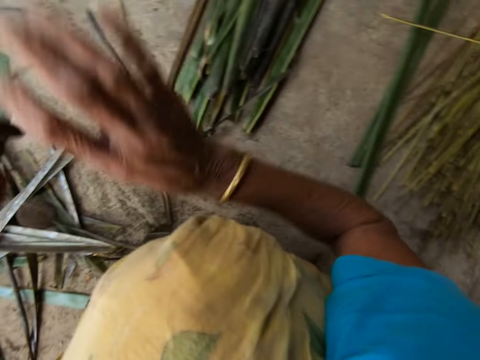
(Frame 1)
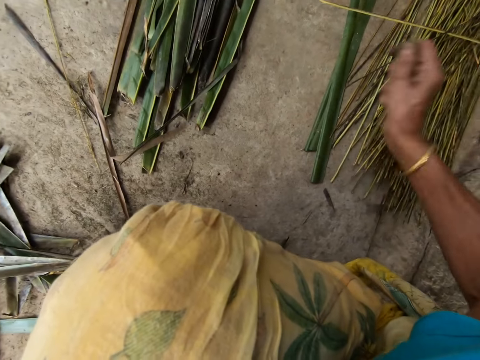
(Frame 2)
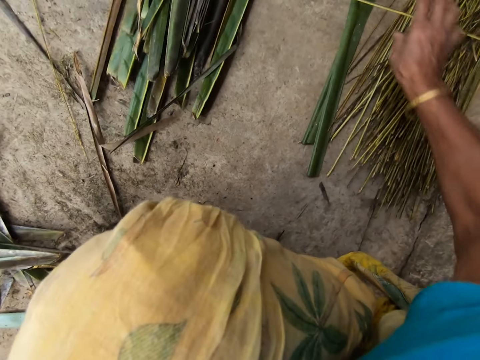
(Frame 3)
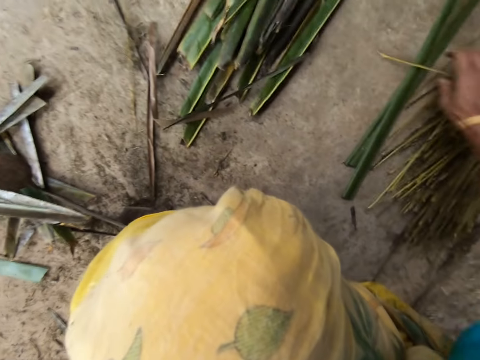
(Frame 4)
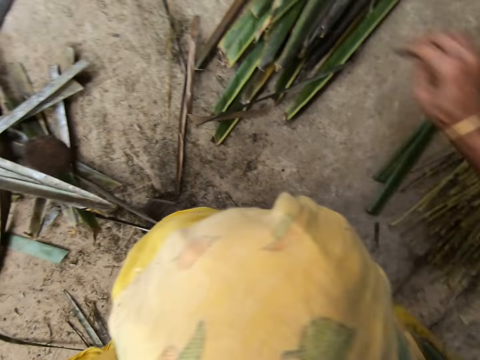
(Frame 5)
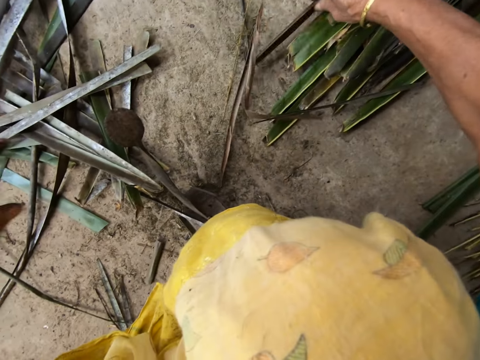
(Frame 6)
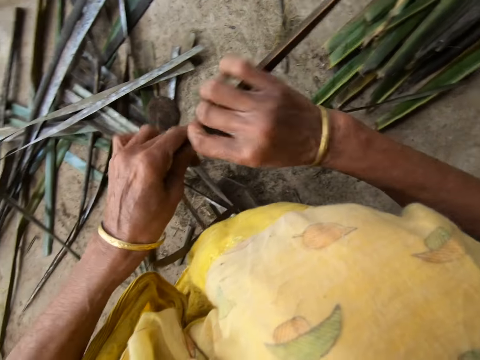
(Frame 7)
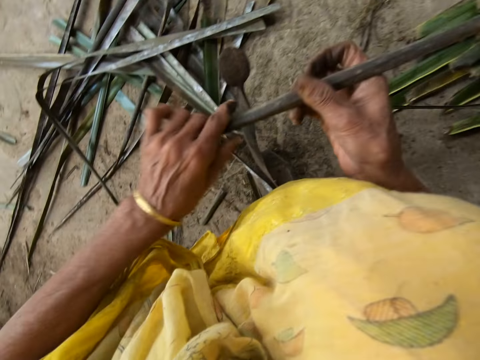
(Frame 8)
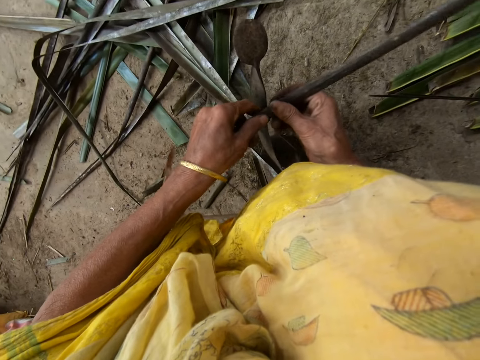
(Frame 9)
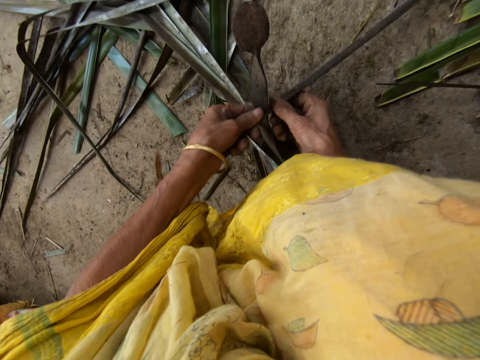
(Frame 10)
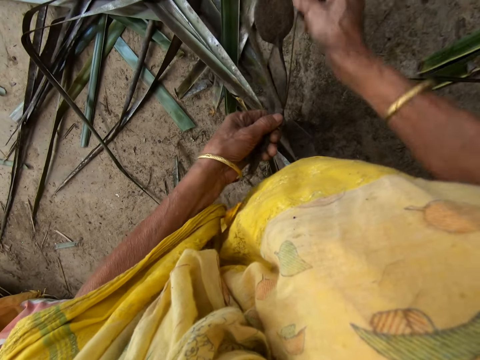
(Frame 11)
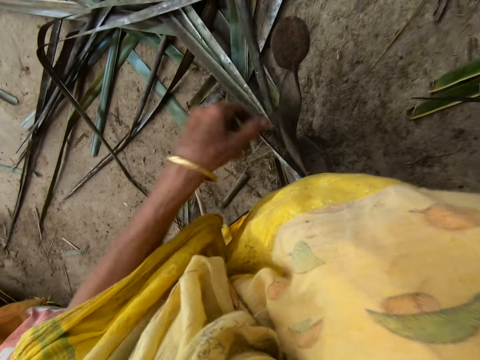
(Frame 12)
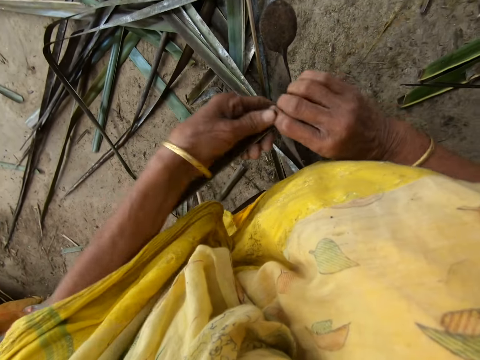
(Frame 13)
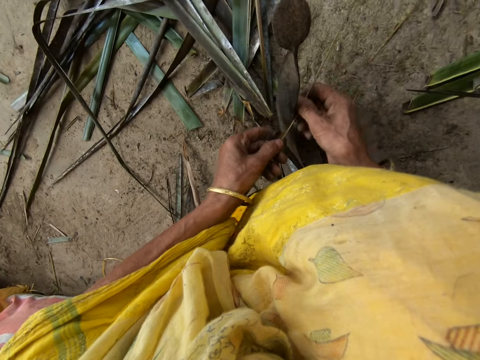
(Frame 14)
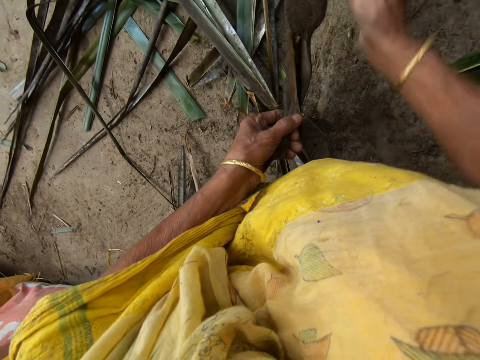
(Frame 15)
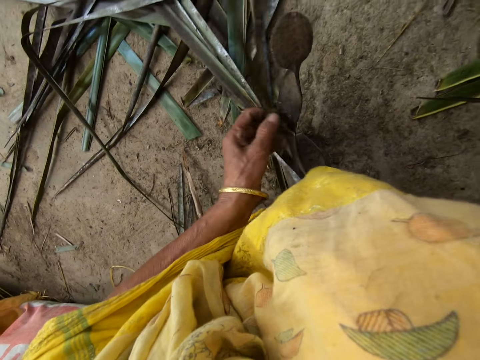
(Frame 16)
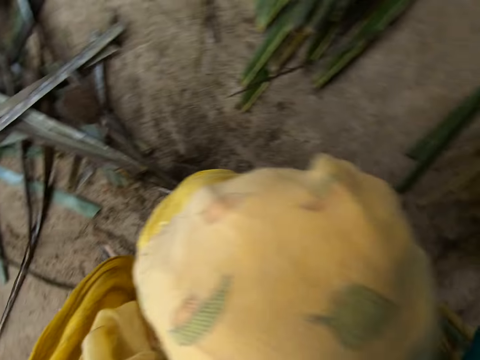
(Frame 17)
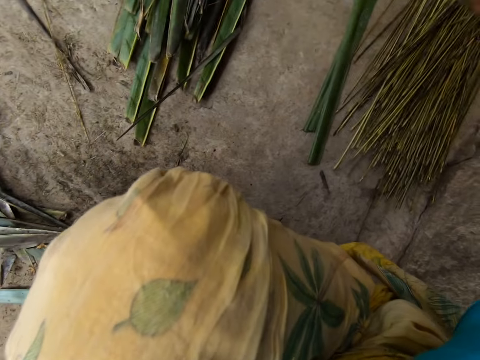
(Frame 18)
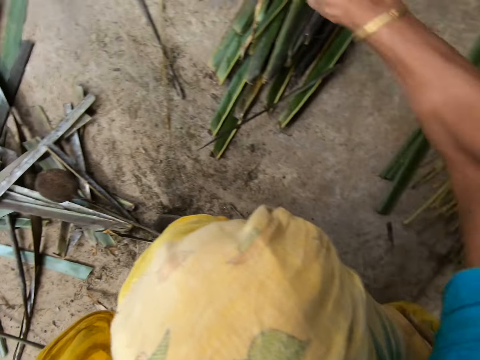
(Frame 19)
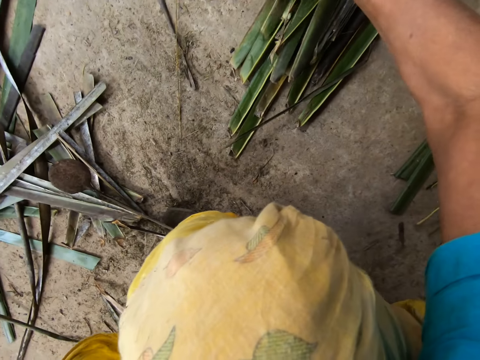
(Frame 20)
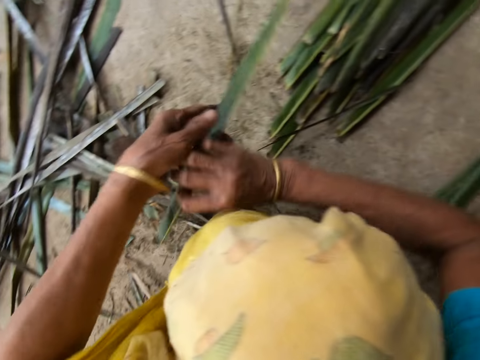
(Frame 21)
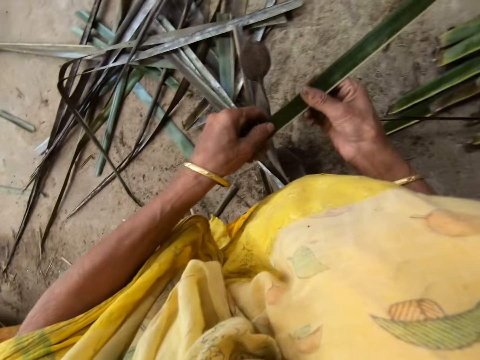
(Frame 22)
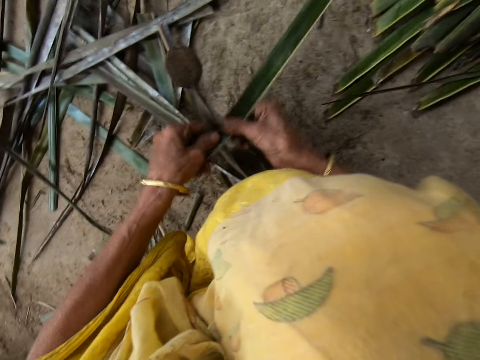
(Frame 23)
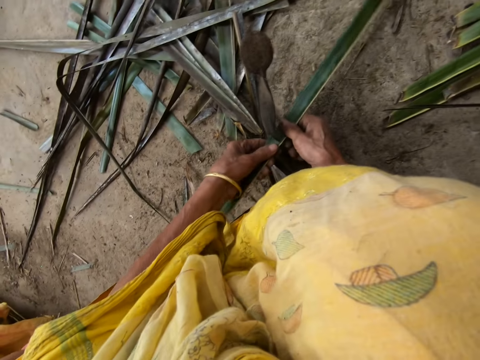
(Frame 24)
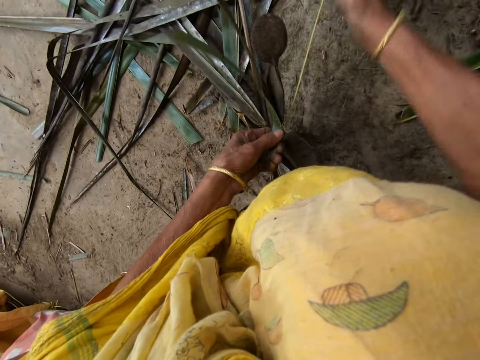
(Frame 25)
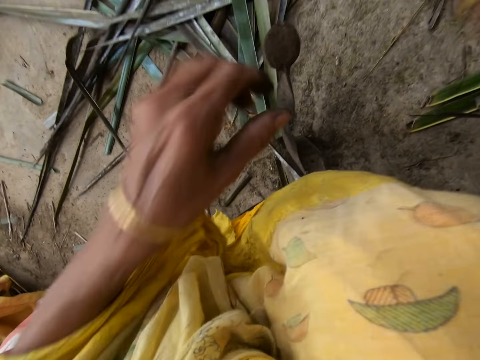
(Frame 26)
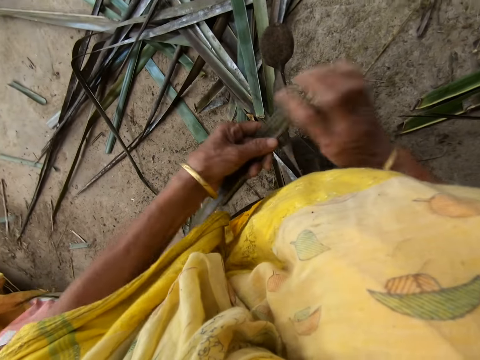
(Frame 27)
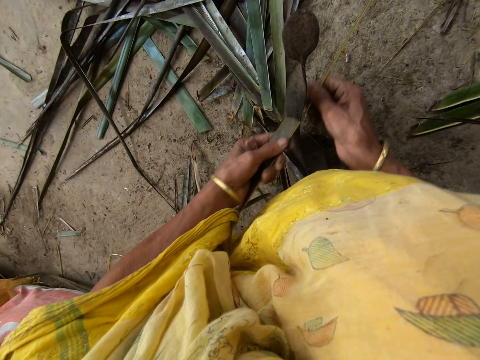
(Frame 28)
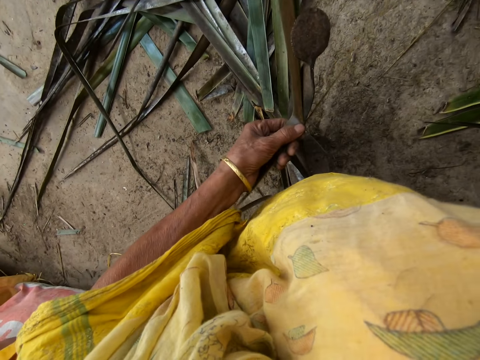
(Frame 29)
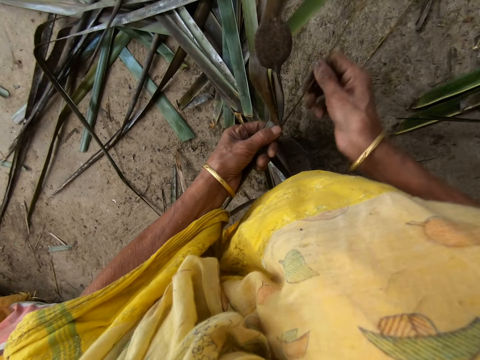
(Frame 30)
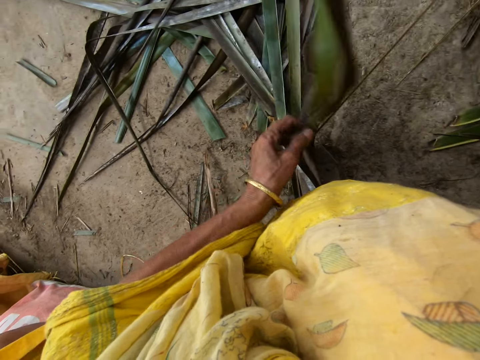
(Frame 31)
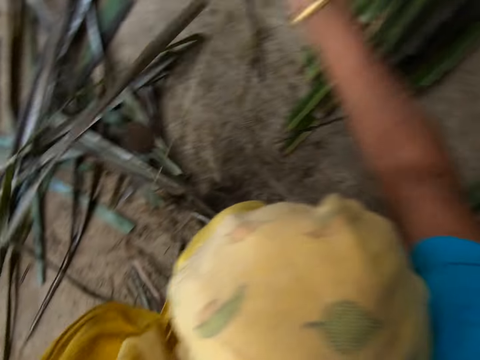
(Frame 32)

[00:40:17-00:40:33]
The camera wearer trims the leaflet from a stick or coconut leaf midrib with the sharp edge iron rod or vegetable cutter on the floor. She drops the stick on the floor with her right hand. She picks up leaflets or coconut leaves from the floor with her right hand. She reaps the coconut leaf off the midrib on the vegetable cutter. She pulls the midrib on the coconut leaf. She reaps the coconut leaf off the midrib on the vegetable cutter. She pulls the midrib on the coconut leaf. She trims the leaflet from the stick with the sharp edge iron rod on the floor. She drops the stick on the floor with her right hand. She picks up the leaflets from the floor with her right hand. She pulls the midrib on the coconut leaf. She reaps the coconut leaf off the midrib on the vegetable cutter. She pulls the midrib on the coconut leaf.

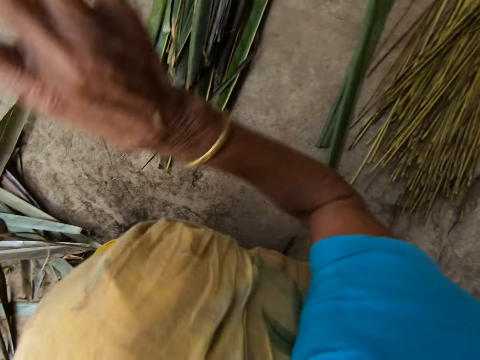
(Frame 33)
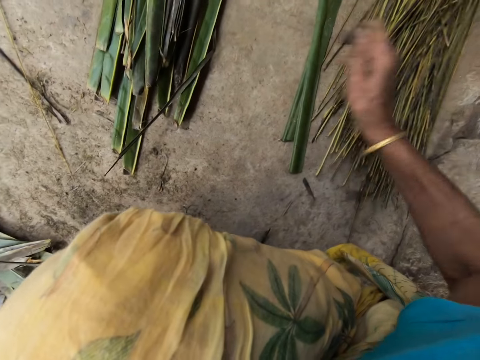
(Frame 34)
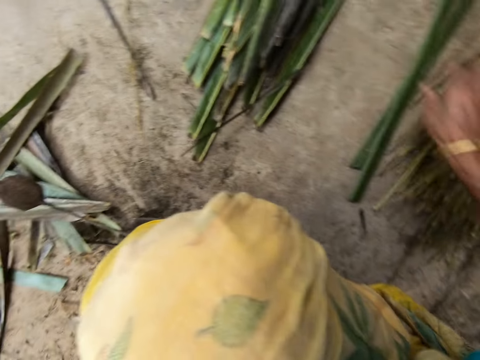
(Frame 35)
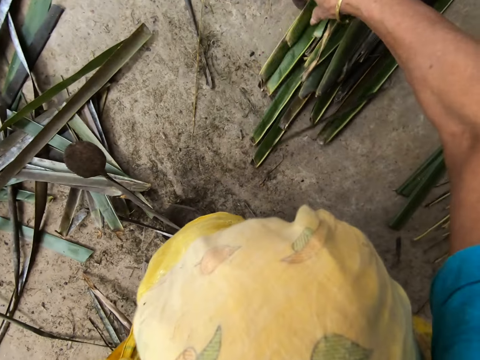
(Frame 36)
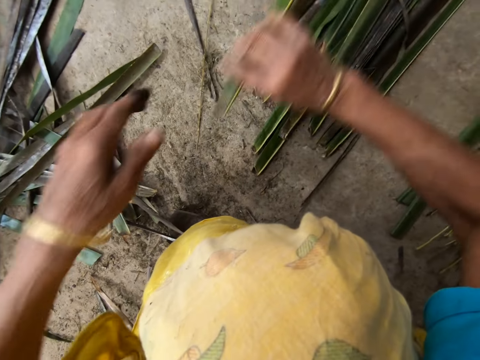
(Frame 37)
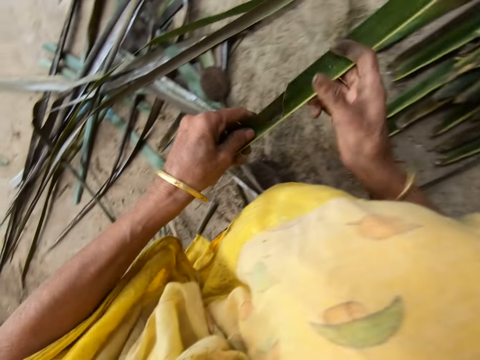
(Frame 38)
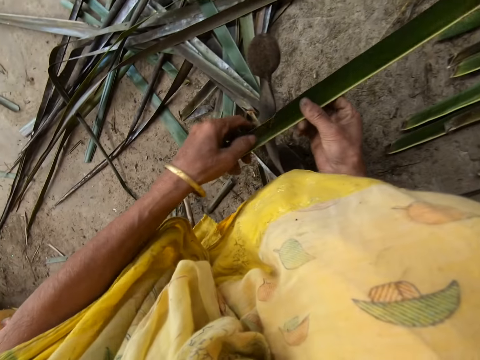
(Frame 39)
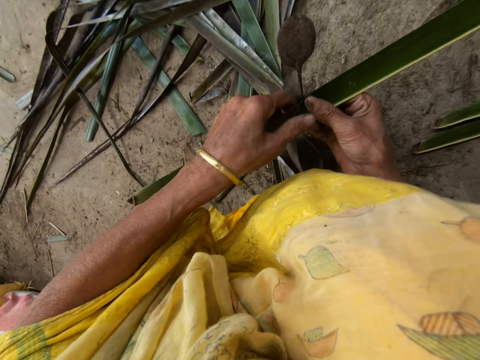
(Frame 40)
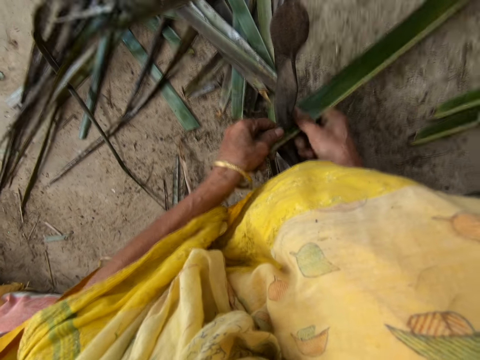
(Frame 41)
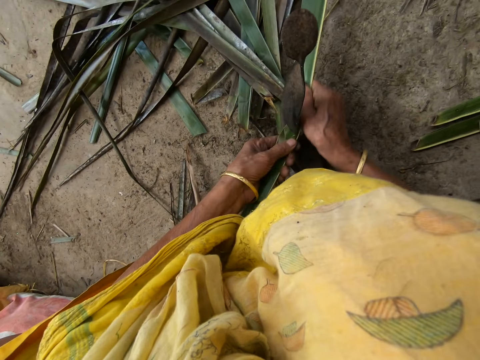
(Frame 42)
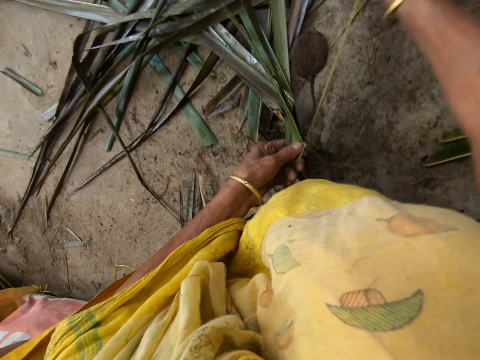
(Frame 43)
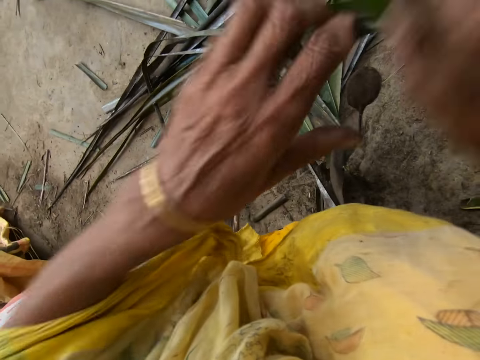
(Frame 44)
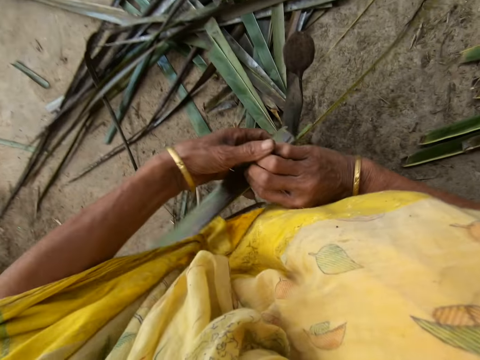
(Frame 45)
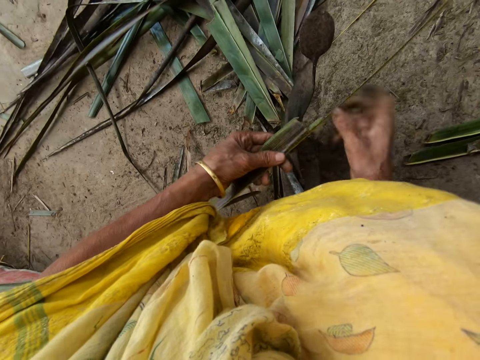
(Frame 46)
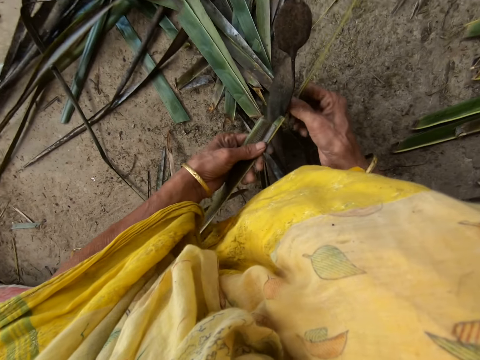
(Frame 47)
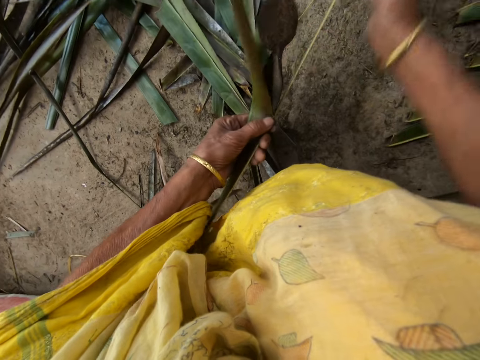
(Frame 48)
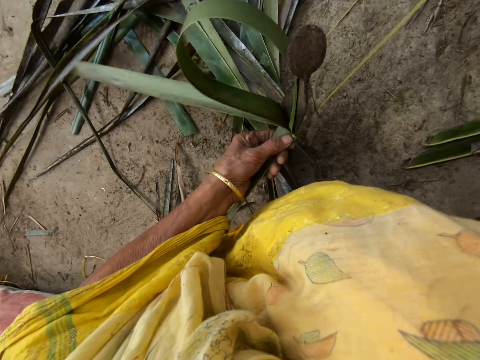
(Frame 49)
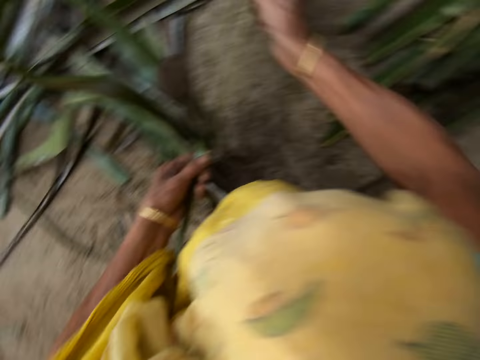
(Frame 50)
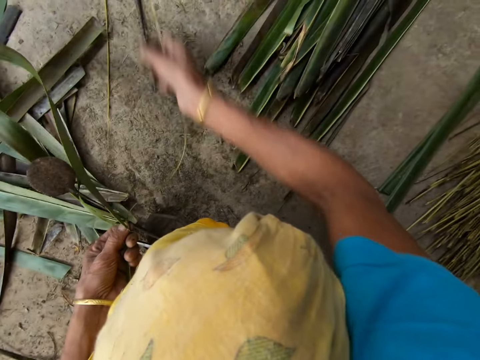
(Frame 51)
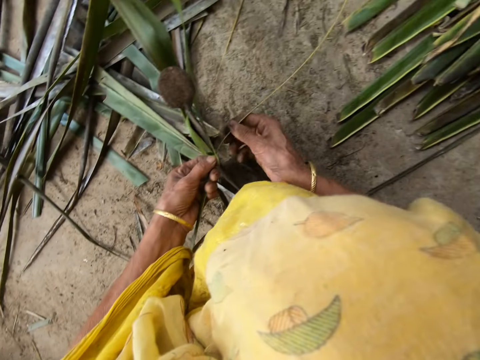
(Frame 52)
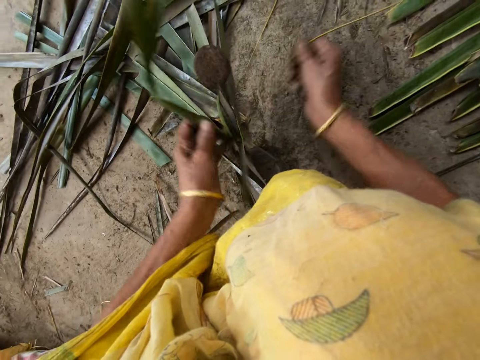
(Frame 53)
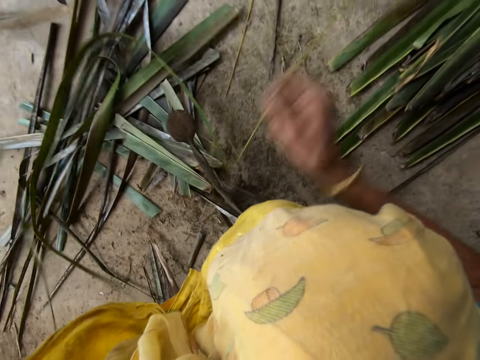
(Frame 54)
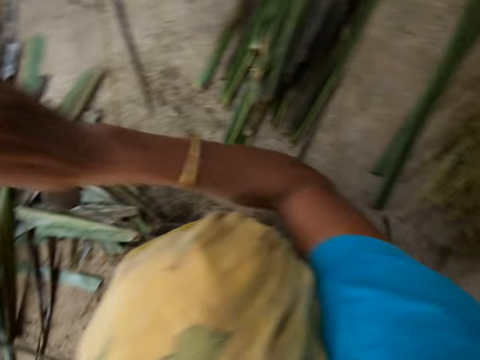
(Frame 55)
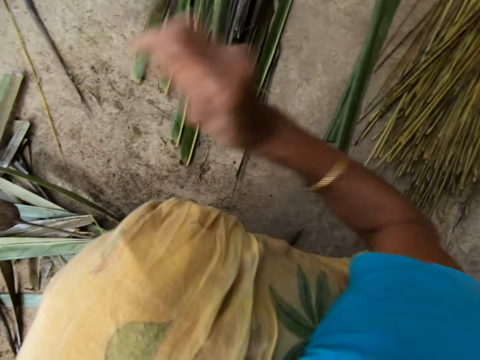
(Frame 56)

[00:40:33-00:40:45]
The camera wearer trims the leaflet from a stick or coconut leaf midrib with the sharp edge iron rod or vegetable cutter on the floor. She drops the stick on the floor with her right hand. She picks up leaflets or coconut leaves from the floor with her right hand. She pulls the midrib on the coconut leaf. She reaps the coconut leaf off the midrib on the vegetable cutter. She pulls the midrib on the coconut leaf.
